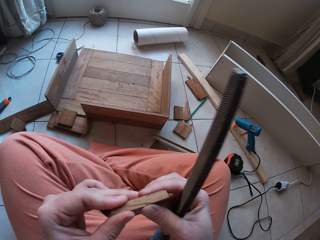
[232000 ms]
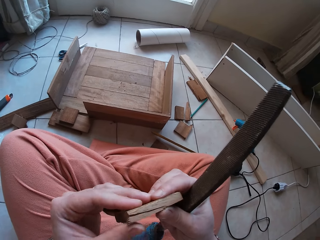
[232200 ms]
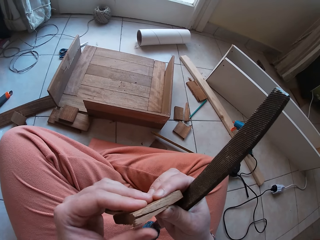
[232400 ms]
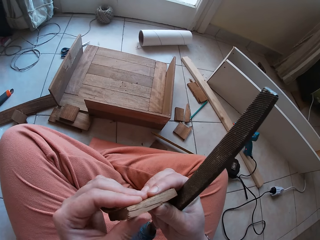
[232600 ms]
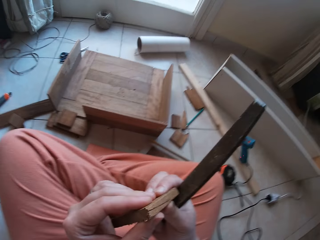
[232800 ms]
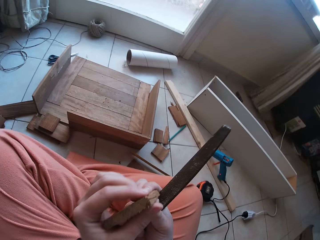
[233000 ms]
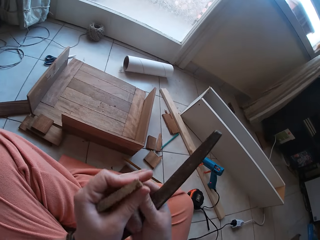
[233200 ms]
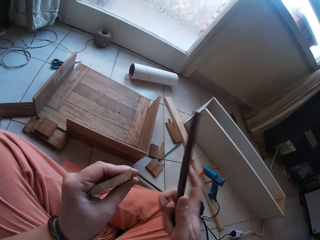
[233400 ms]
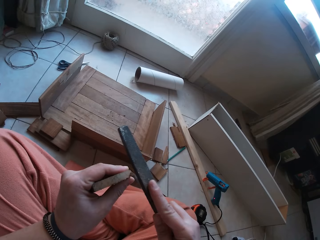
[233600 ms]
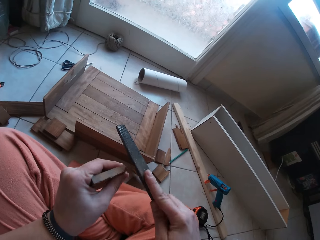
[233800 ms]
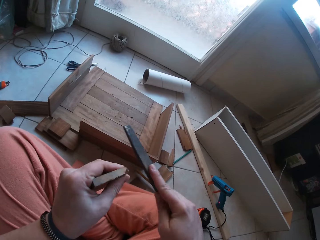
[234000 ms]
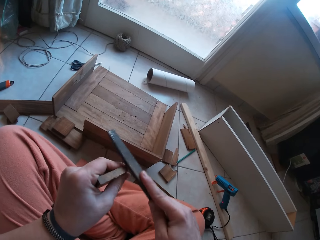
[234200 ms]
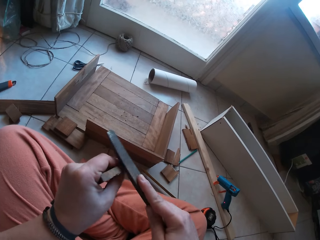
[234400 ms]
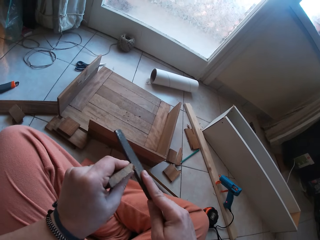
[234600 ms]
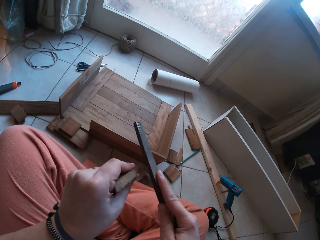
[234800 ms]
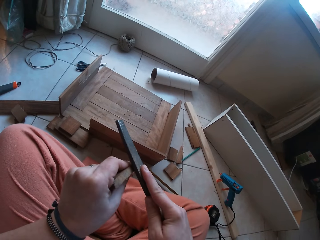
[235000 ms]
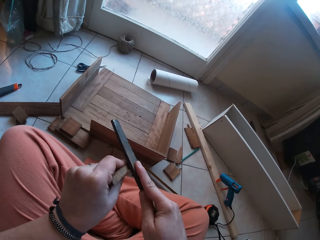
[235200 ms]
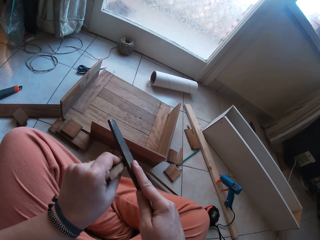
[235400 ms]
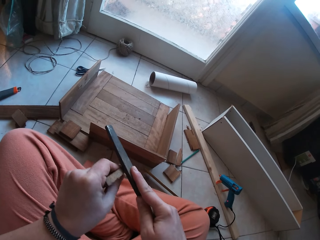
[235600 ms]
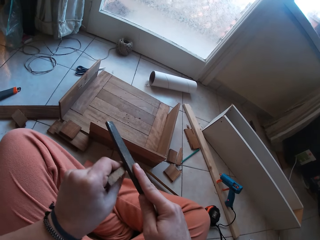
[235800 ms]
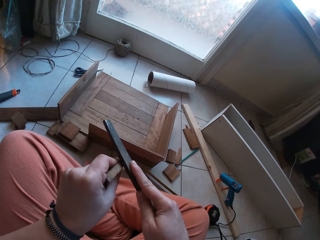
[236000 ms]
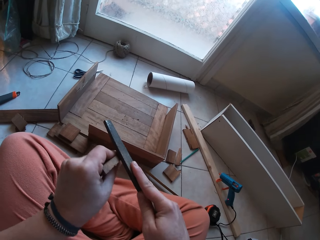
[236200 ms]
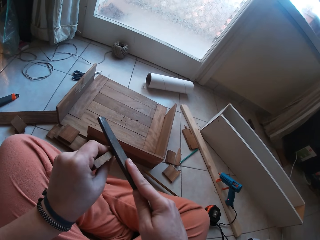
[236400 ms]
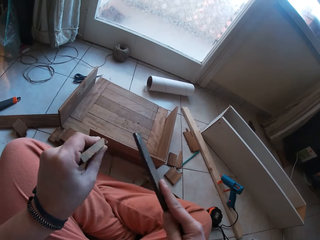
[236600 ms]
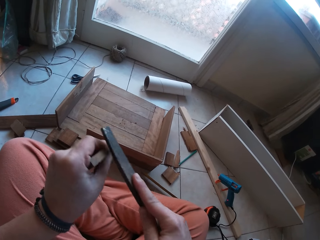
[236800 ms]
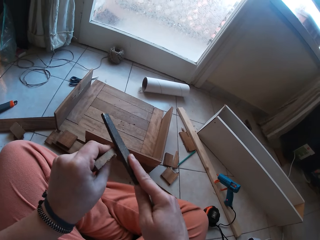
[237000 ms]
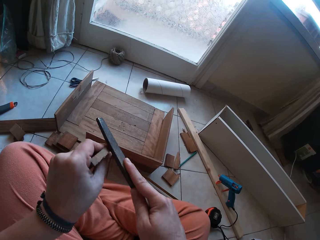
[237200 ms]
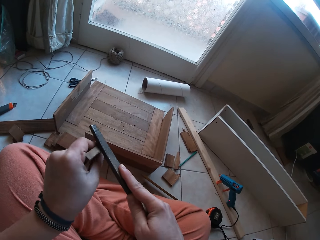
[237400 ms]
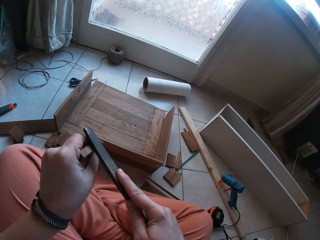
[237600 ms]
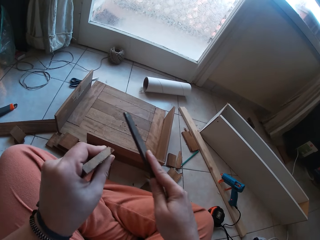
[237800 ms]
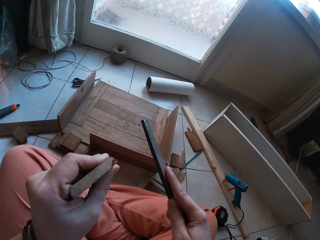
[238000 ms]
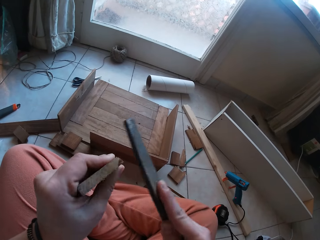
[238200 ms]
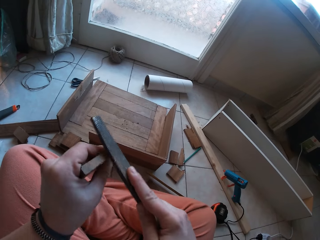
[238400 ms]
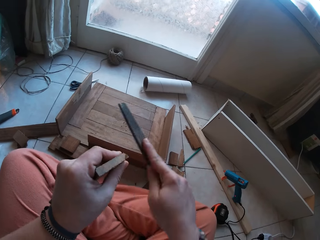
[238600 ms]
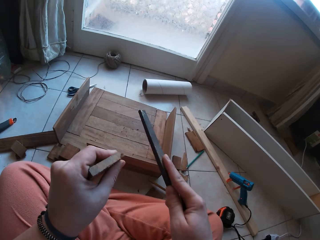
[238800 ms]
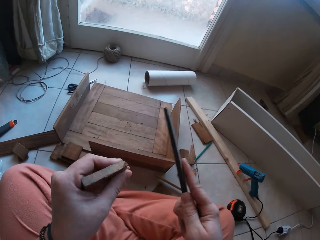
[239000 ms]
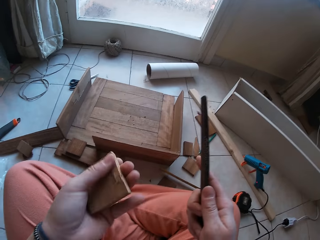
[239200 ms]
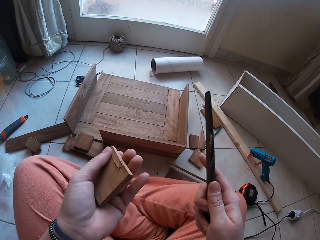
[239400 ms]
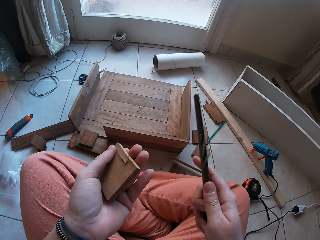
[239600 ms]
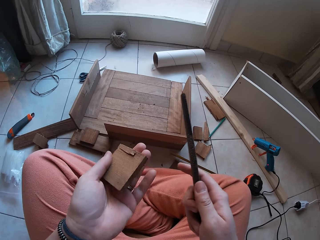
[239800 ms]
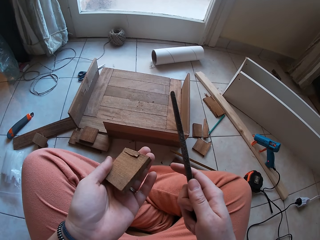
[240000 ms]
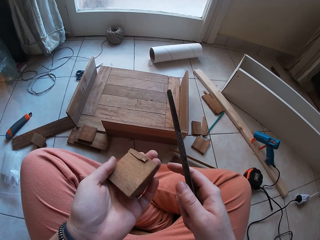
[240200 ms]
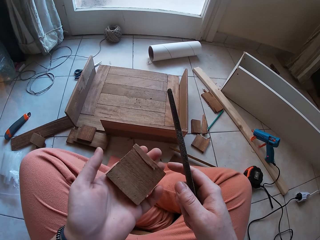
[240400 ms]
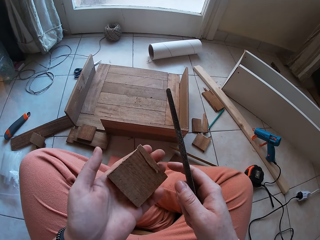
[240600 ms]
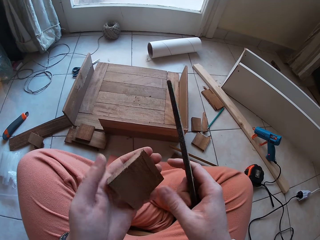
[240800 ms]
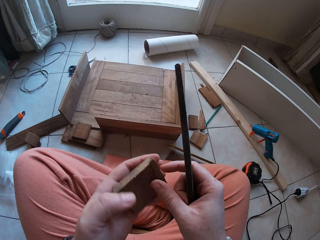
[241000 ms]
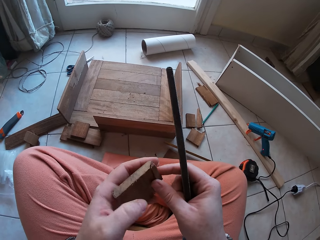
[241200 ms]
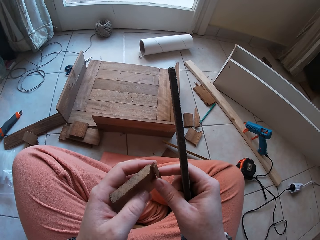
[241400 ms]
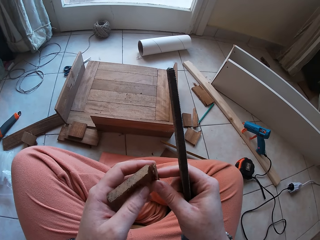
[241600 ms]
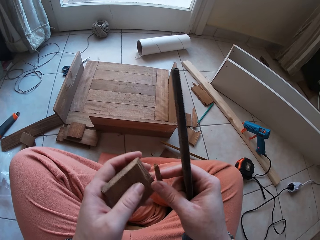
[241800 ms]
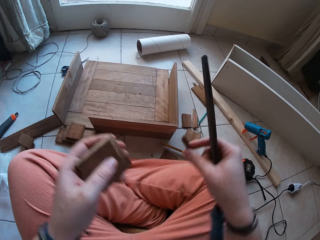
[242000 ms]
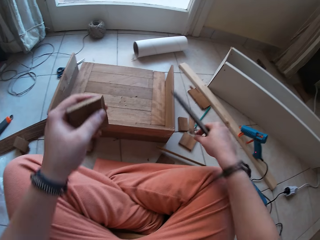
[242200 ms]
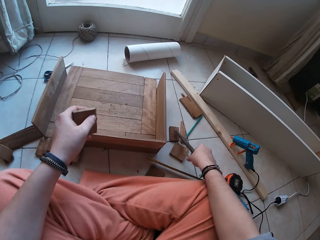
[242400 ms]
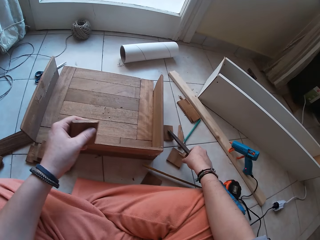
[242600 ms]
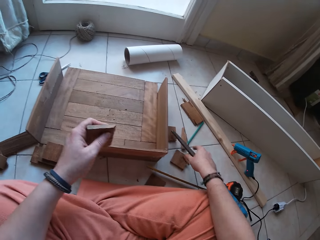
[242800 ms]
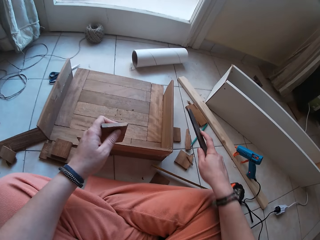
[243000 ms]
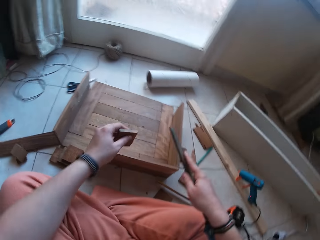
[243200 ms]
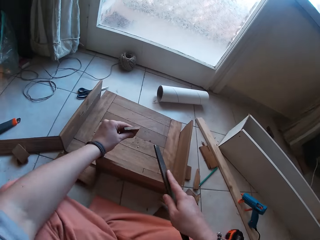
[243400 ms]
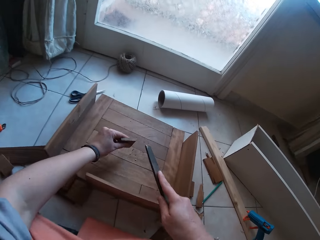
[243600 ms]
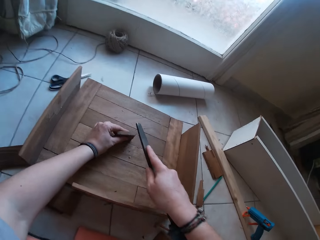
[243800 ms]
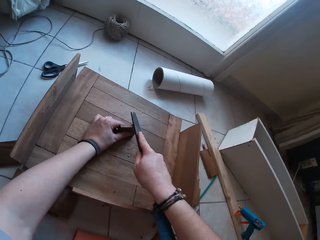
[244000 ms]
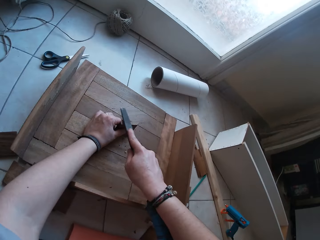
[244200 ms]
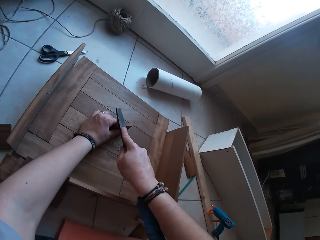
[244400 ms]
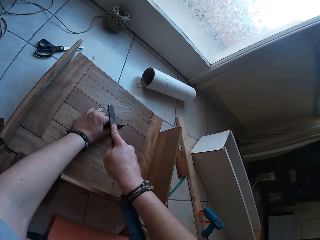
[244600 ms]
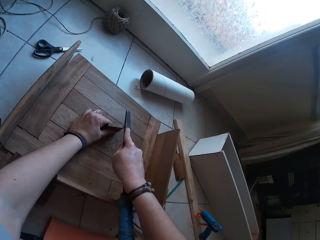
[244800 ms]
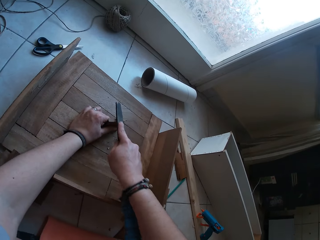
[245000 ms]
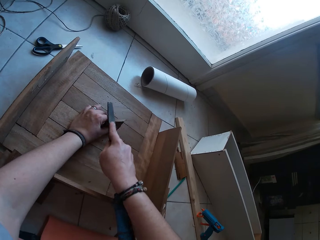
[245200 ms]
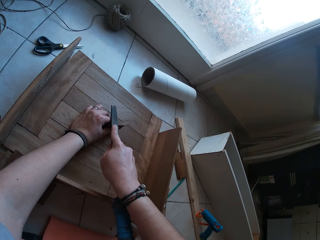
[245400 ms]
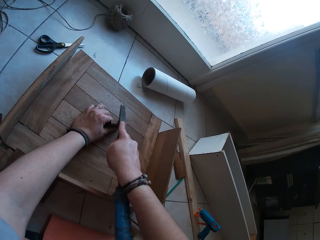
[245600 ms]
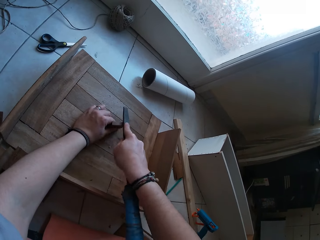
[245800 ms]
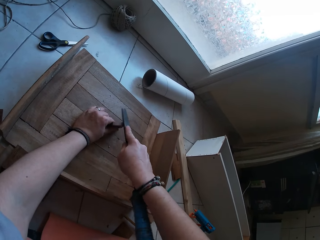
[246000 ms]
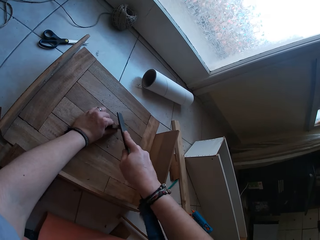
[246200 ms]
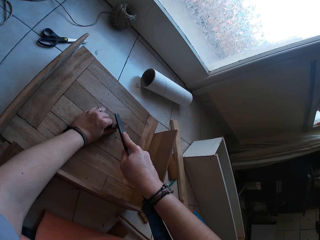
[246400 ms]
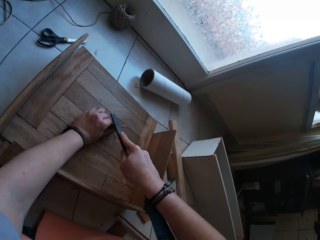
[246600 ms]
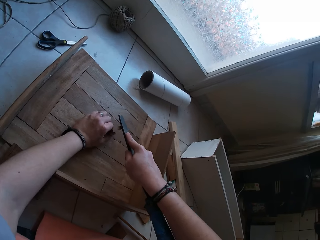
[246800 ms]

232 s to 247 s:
The camera wearer puts a piece of wood on another wood. He files the piece of wood in his left hand with the filer in his right hand. He looks at the wood. He separates the piece of wood from the piece of wood with his right hand. He moves around. He drops the piece of wood on a piece of wood on the floor with his right hand. He moves around. He holds the piece of wood on the piece of joined wood with his left hand. He files the piece of wood in his left hand with the filer in his right hand.

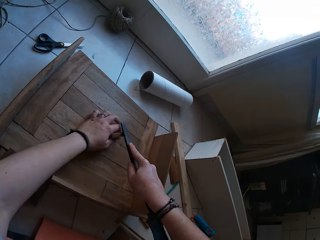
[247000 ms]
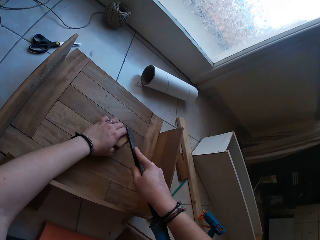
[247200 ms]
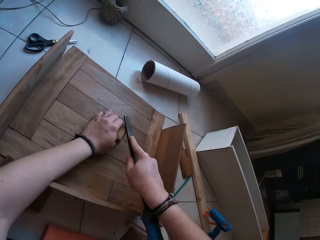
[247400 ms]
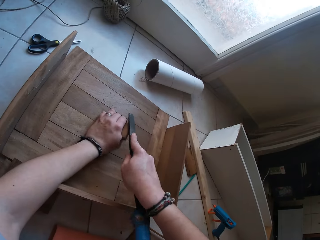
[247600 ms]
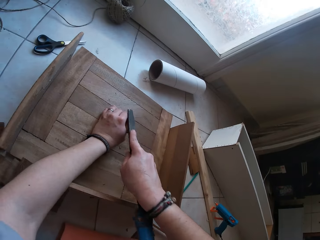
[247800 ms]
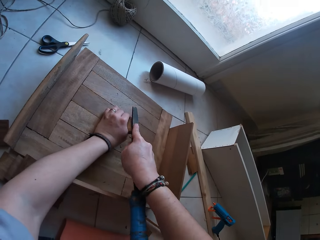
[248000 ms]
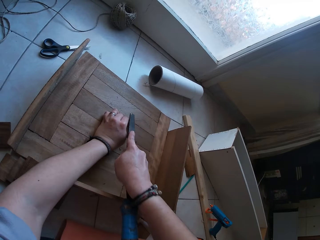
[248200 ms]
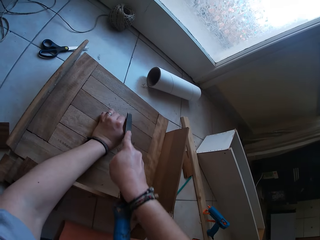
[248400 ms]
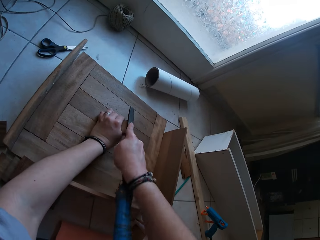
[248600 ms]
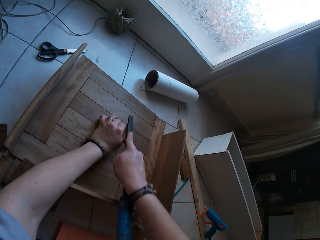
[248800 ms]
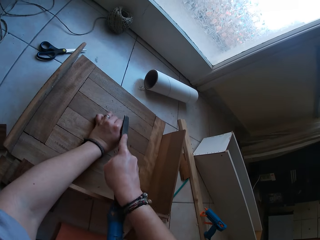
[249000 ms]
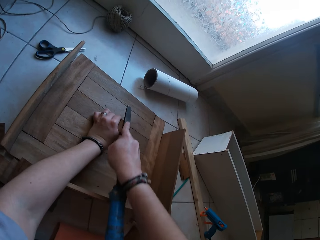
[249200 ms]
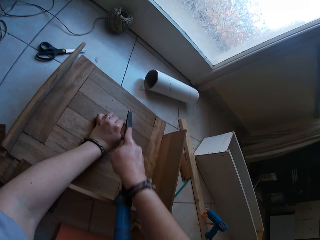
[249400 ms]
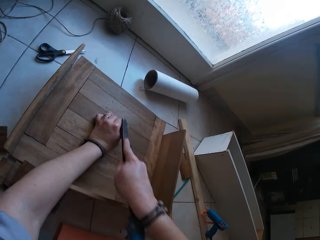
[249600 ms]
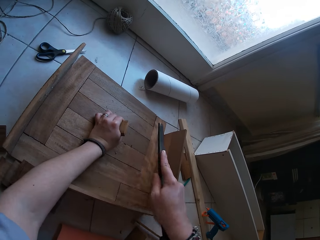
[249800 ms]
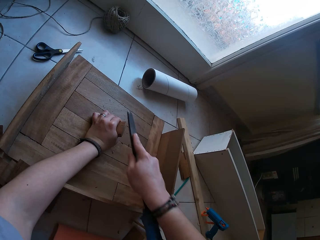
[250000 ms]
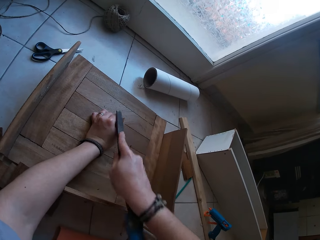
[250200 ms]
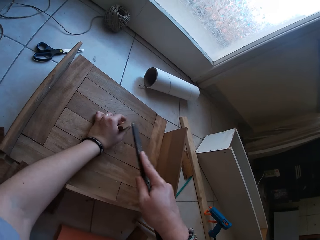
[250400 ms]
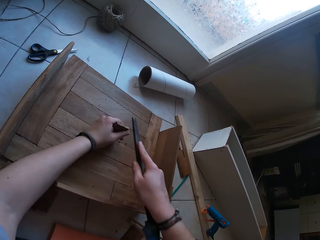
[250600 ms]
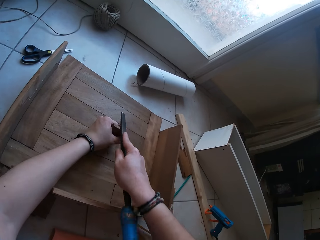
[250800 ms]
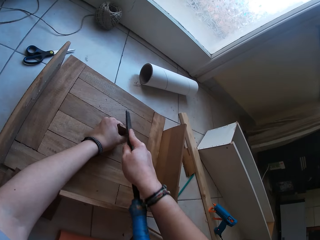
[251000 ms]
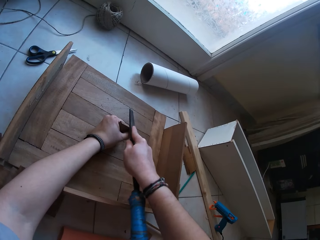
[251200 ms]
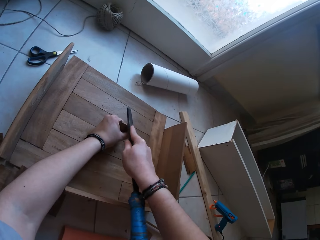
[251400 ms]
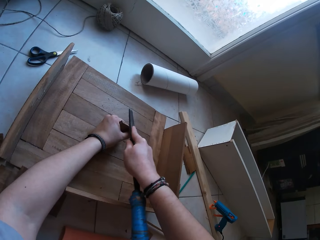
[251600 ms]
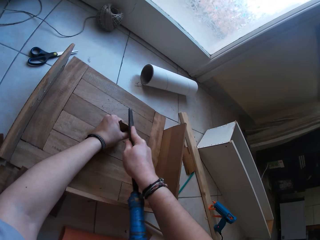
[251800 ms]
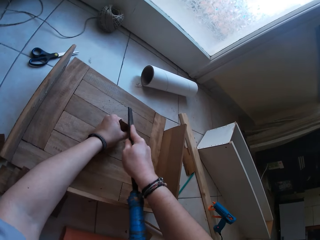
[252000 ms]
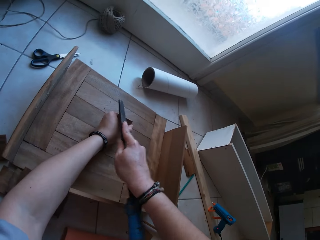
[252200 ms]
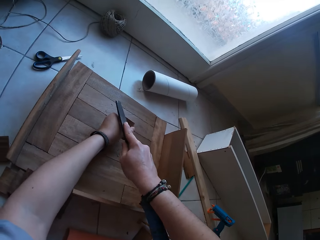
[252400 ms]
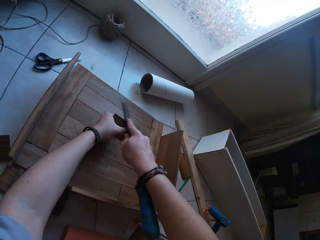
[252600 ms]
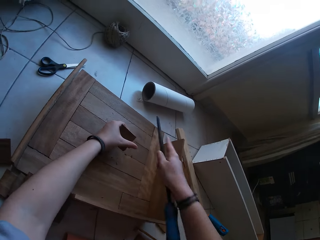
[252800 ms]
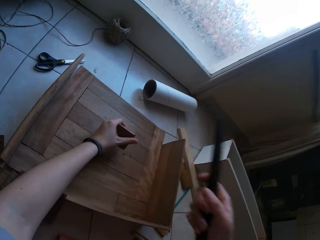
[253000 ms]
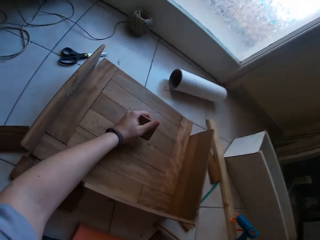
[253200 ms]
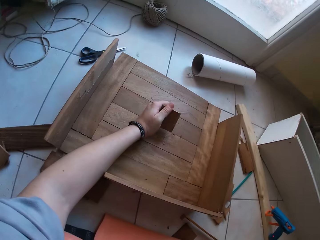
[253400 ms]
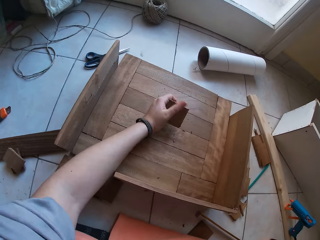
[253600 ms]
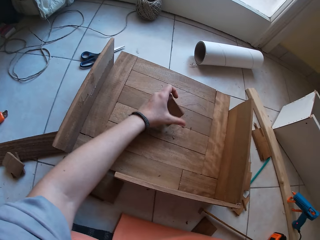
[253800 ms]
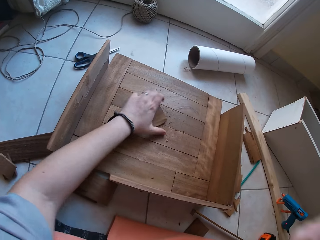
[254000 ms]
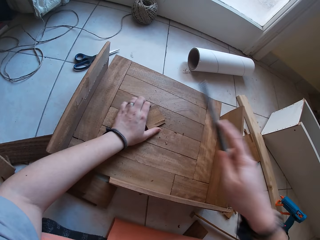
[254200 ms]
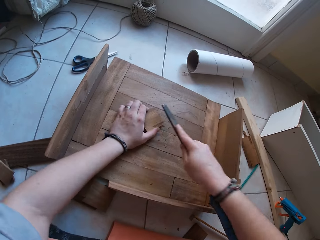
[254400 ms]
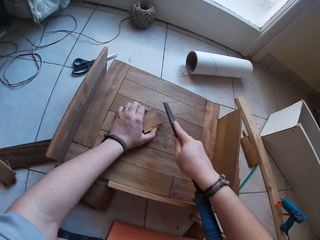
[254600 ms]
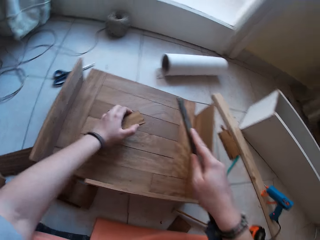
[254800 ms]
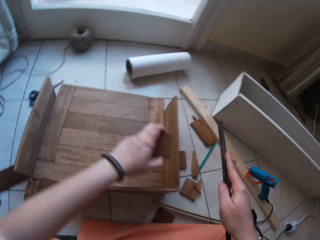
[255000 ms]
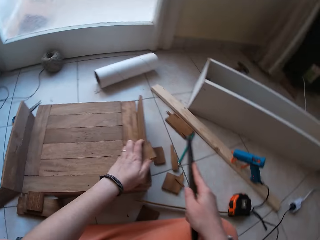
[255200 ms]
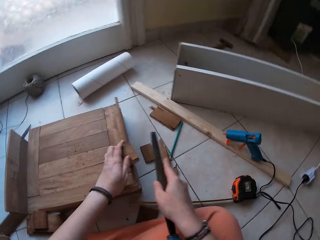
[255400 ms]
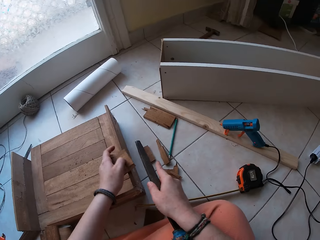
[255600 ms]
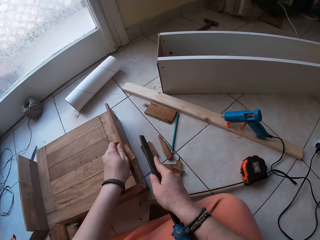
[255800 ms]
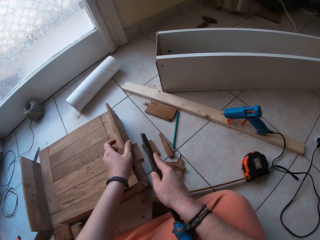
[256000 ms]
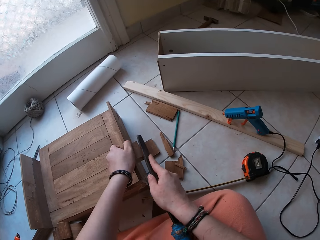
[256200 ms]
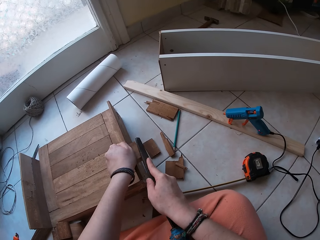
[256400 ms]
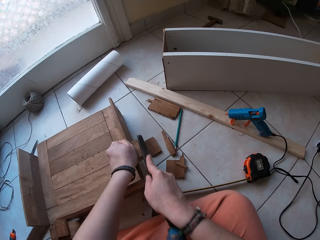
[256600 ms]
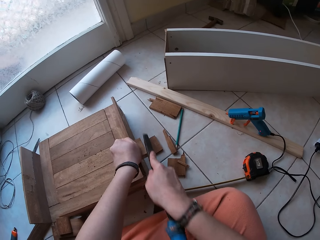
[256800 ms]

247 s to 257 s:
The camera wearer moves their hand. They hold the wood on the wood structure. They move their hands. They hold the wood on the wood structure.
